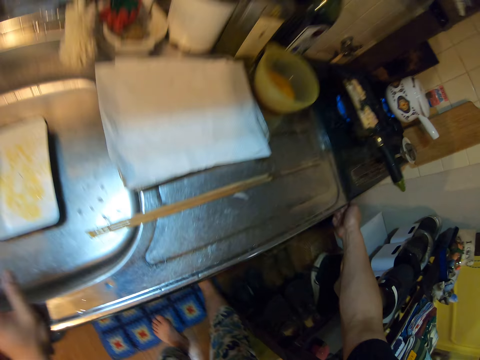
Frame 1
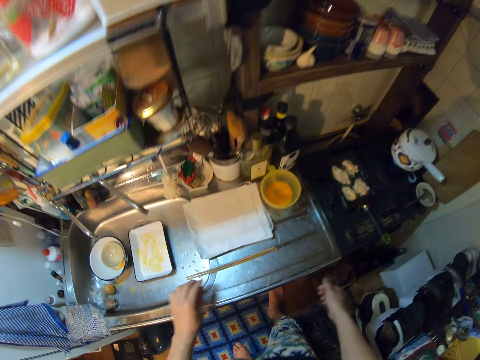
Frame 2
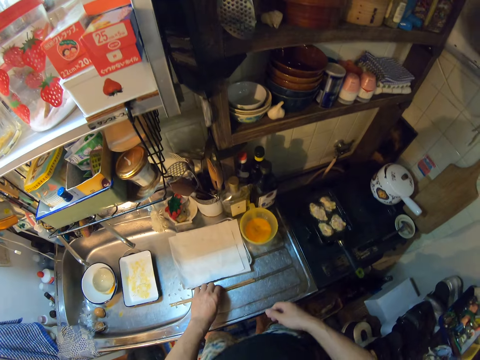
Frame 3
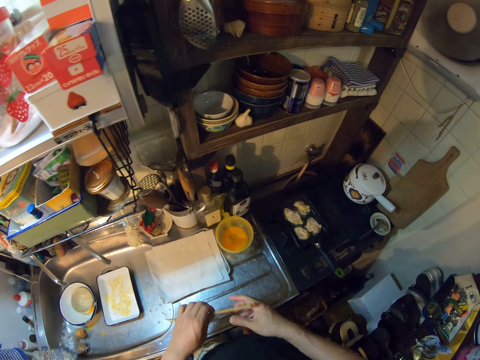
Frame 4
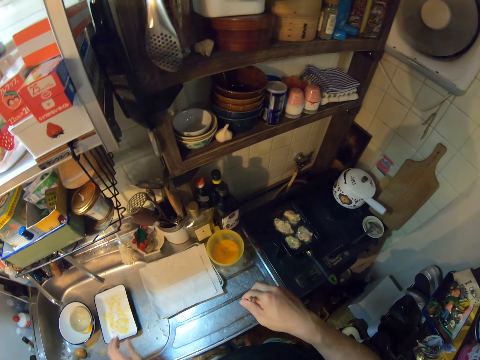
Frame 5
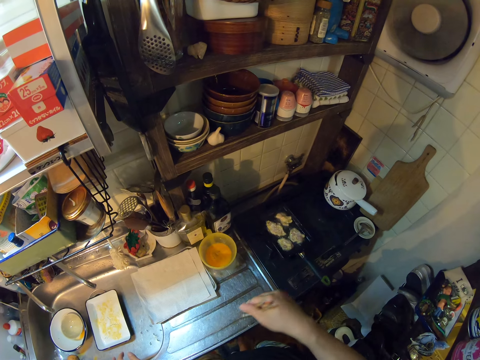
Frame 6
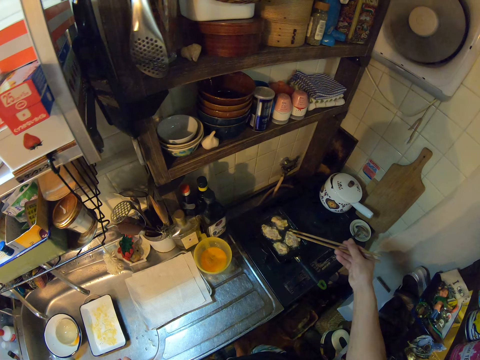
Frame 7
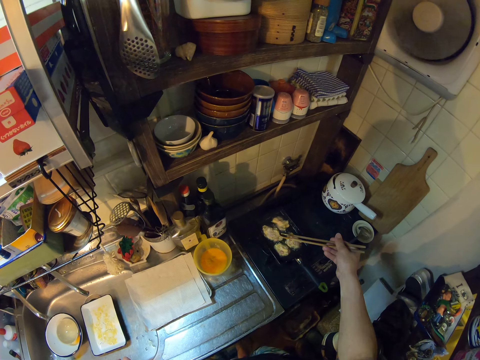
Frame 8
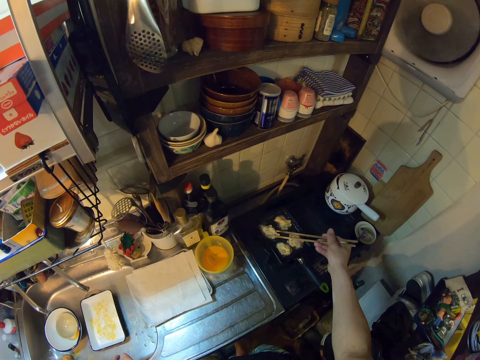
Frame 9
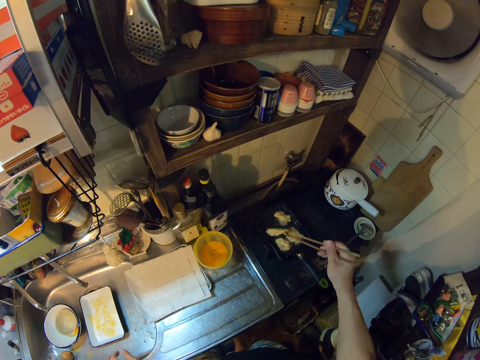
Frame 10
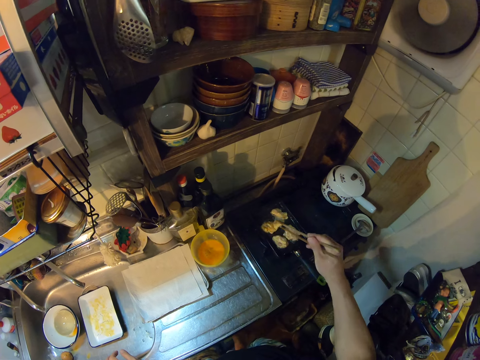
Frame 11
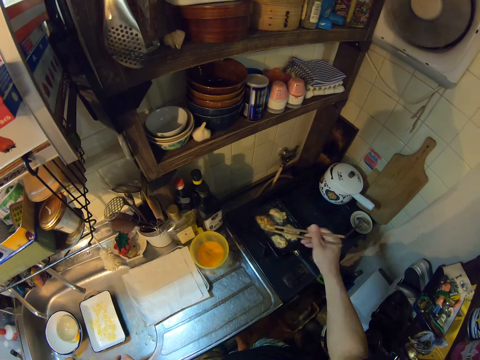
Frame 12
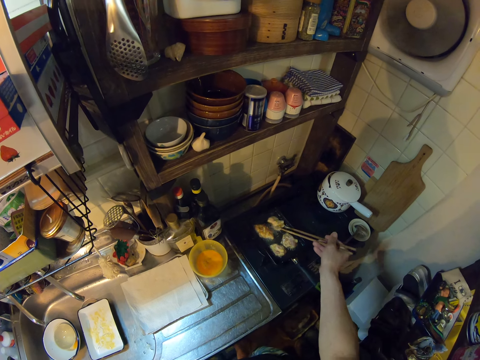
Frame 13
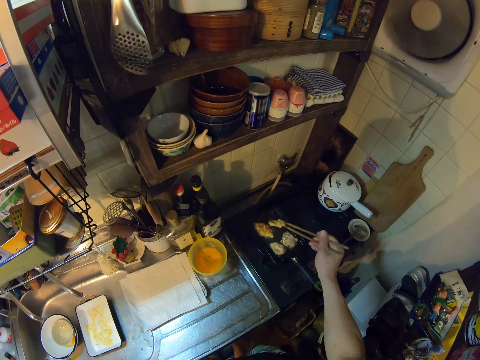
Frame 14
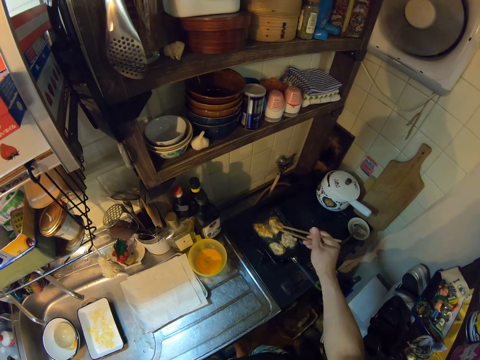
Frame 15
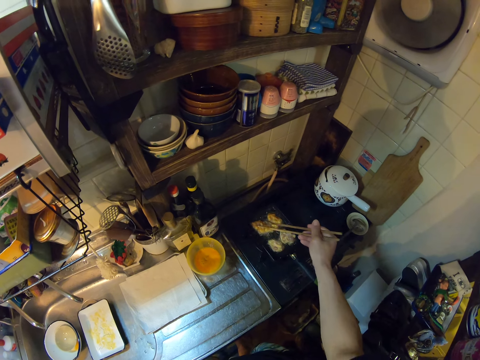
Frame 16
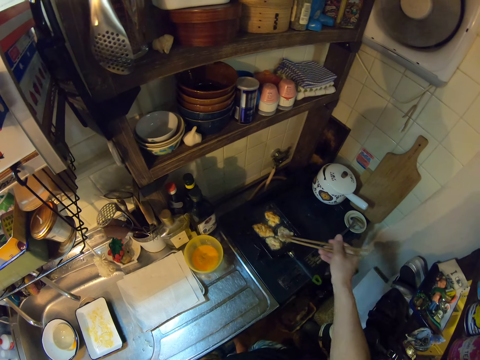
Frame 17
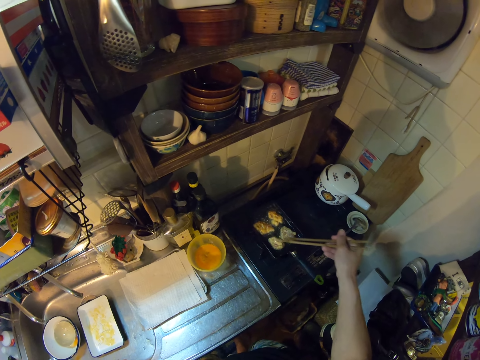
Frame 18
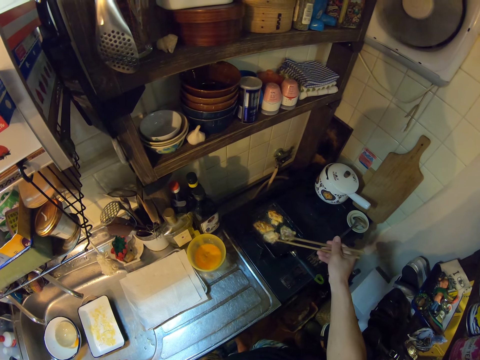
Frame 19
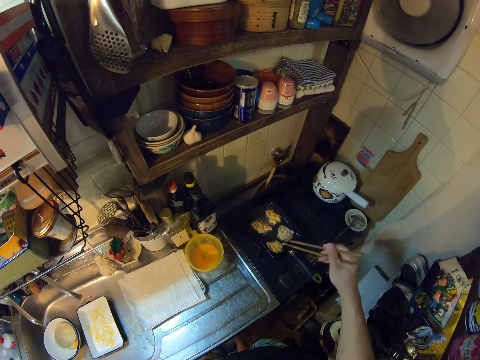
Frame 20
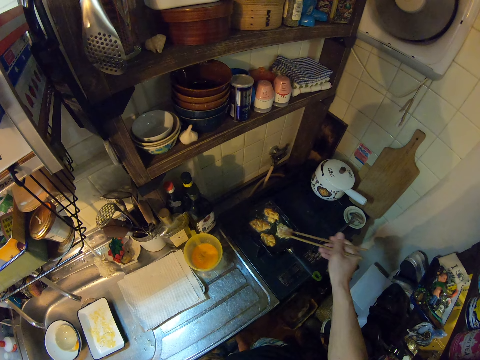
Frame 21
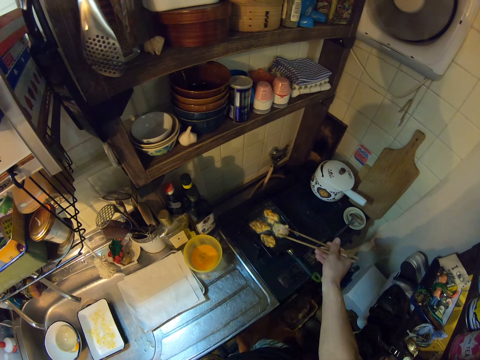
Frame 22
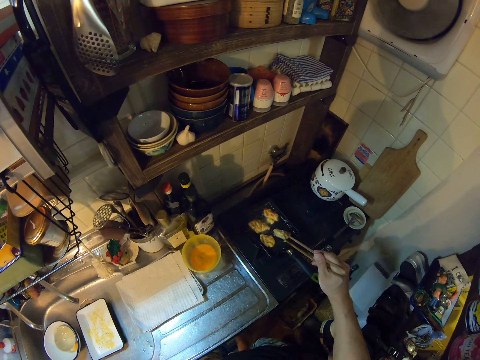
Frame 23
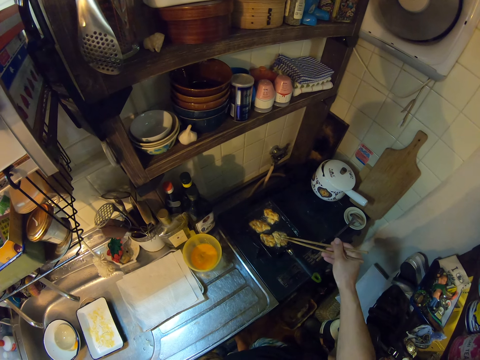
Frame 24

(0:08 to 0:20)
The camera wearer picks up the chopsticks with his left hand. He switches the chopsticks to his right hand. He turns some meats on a frypan with the chopsticks.

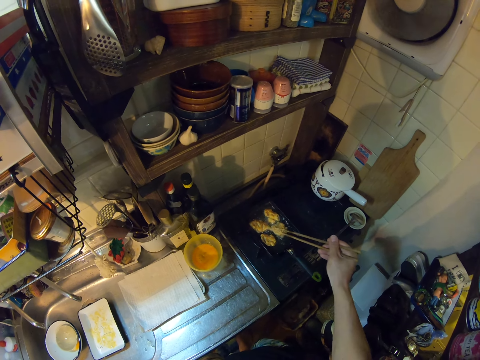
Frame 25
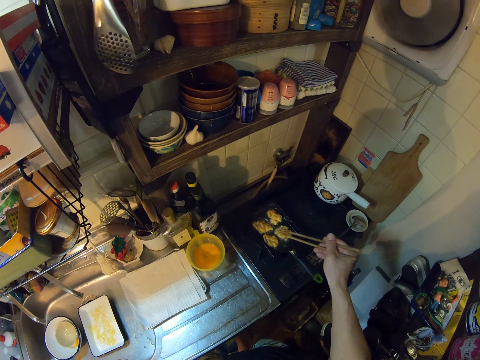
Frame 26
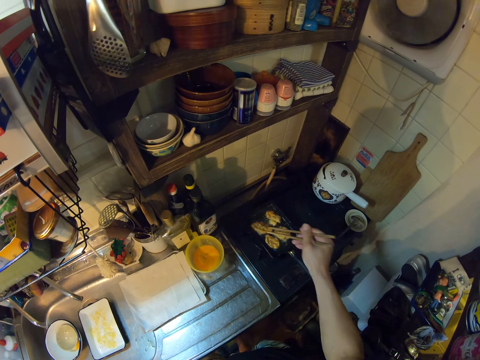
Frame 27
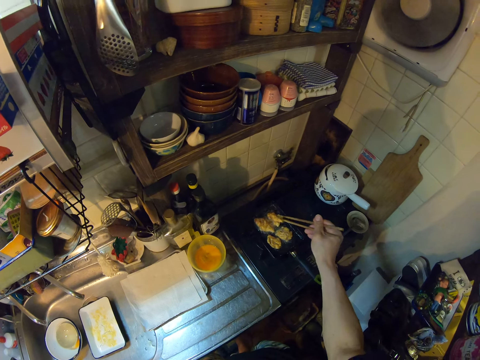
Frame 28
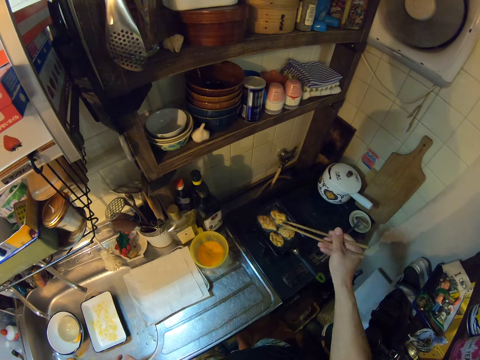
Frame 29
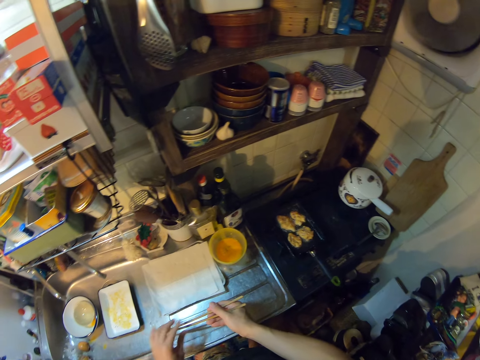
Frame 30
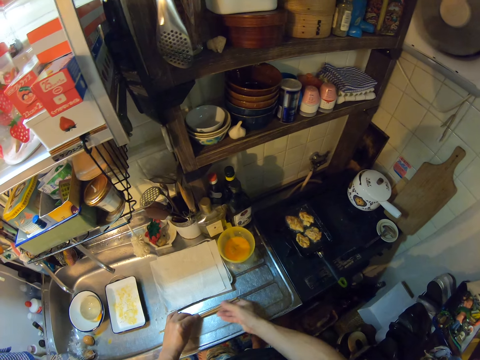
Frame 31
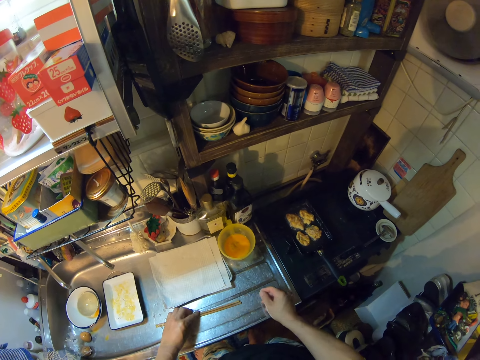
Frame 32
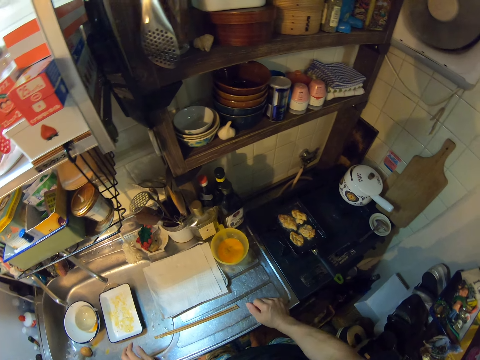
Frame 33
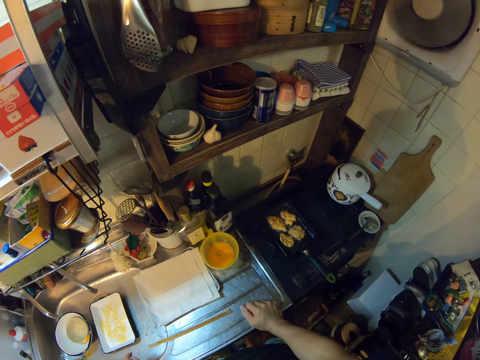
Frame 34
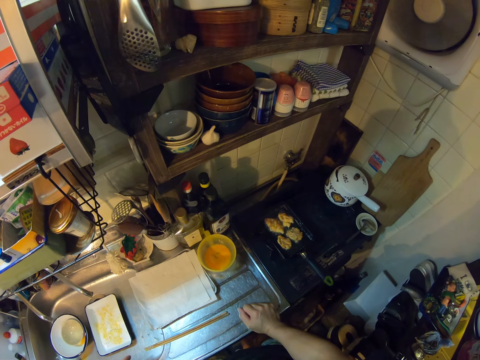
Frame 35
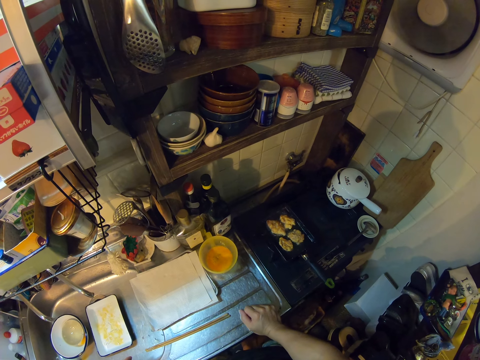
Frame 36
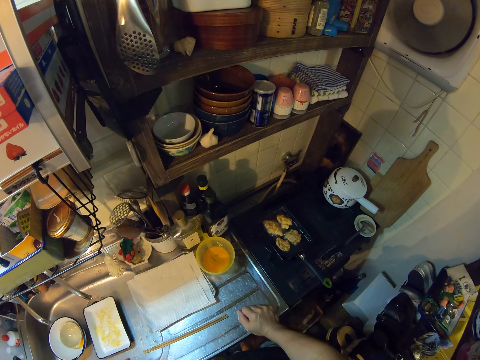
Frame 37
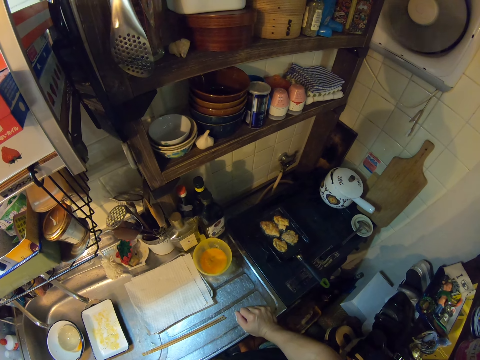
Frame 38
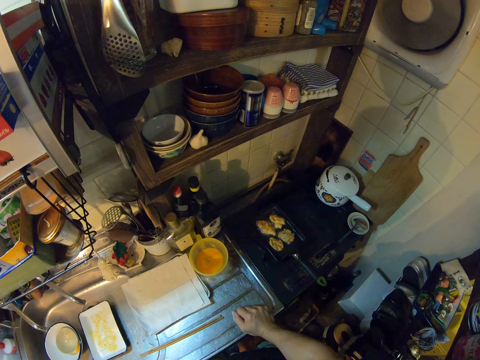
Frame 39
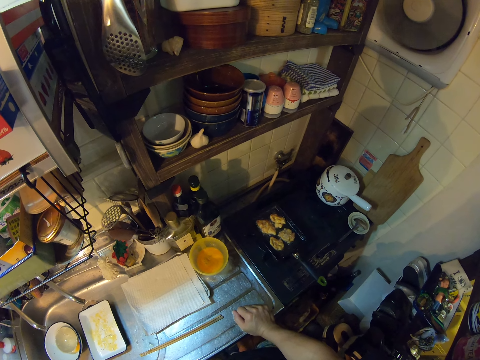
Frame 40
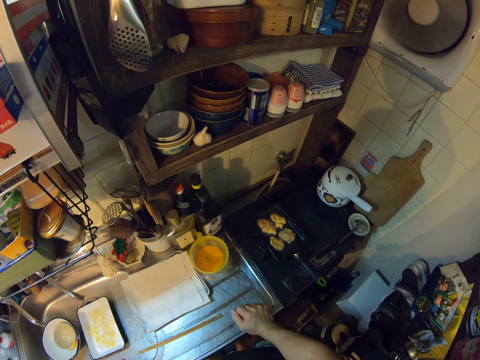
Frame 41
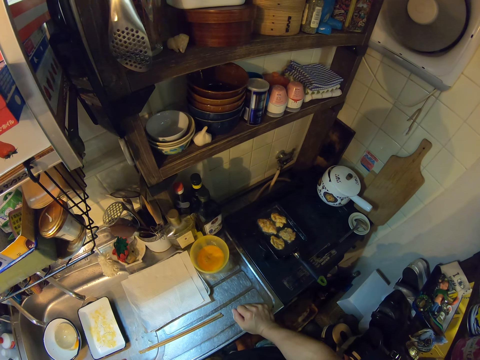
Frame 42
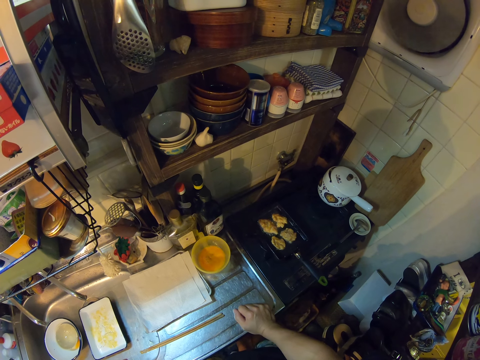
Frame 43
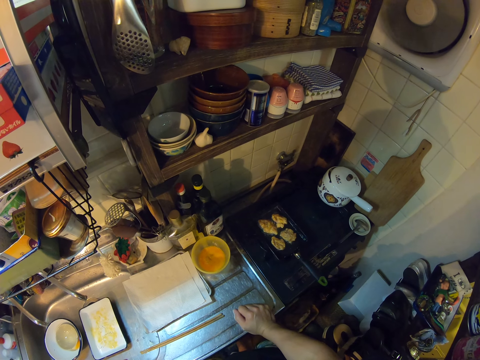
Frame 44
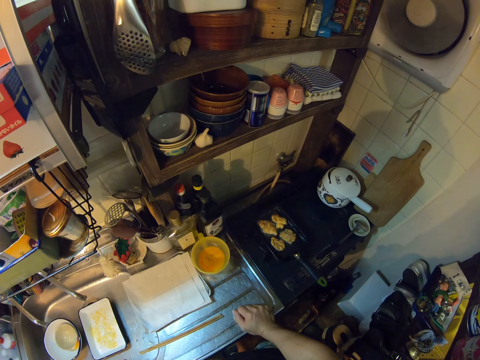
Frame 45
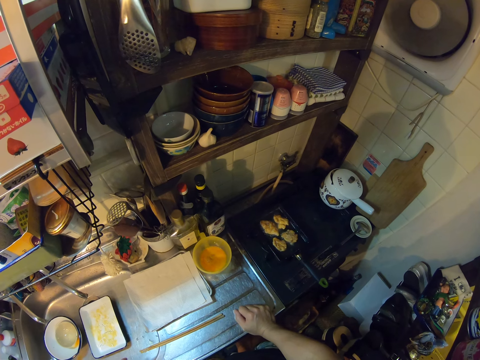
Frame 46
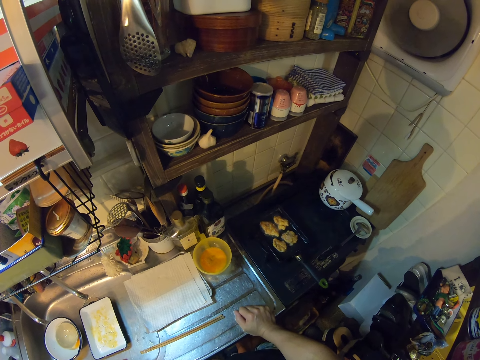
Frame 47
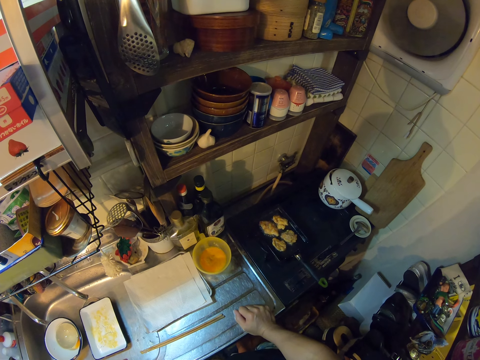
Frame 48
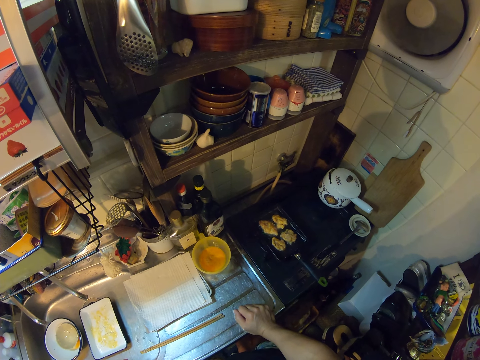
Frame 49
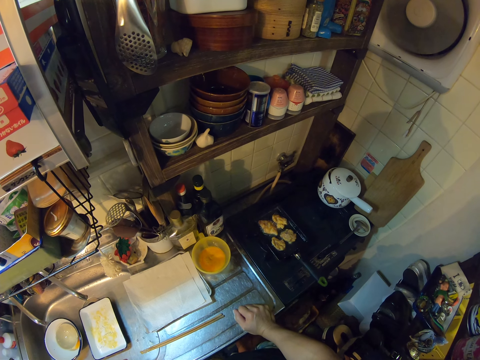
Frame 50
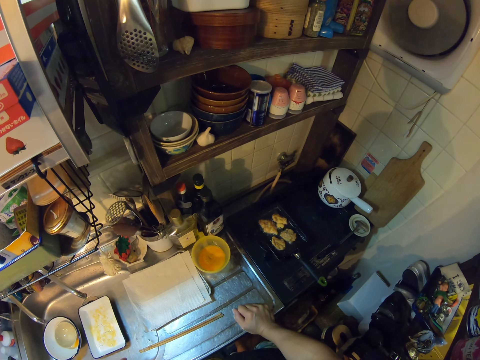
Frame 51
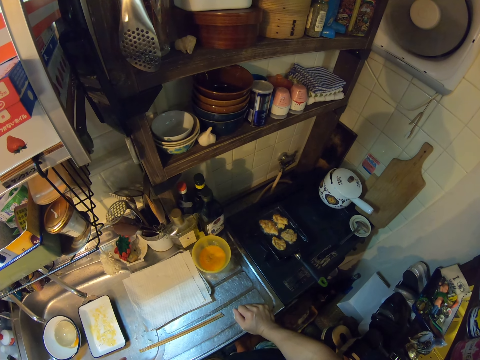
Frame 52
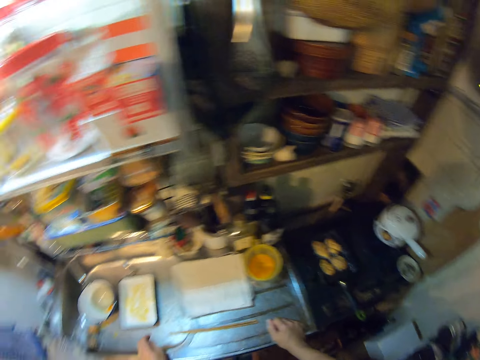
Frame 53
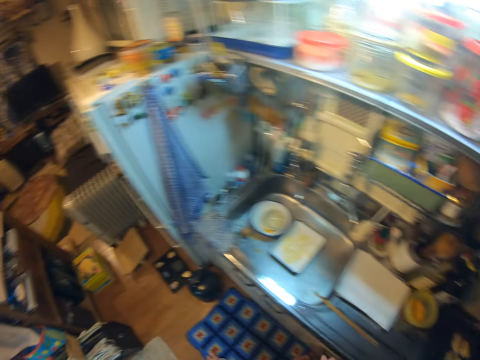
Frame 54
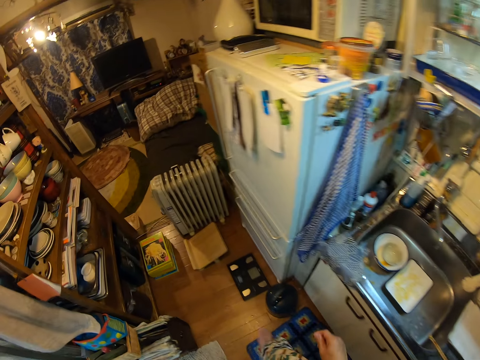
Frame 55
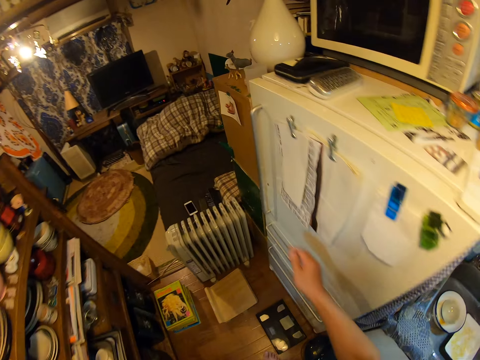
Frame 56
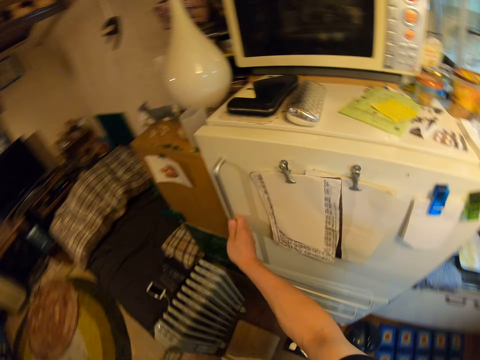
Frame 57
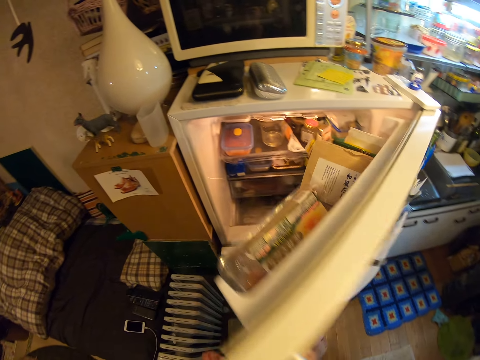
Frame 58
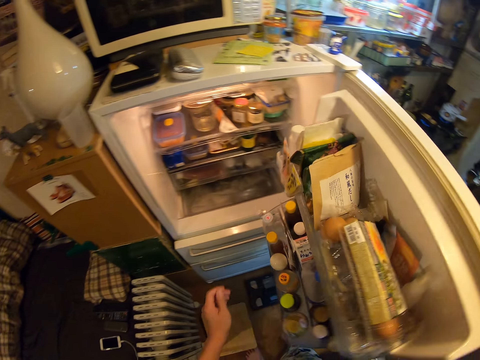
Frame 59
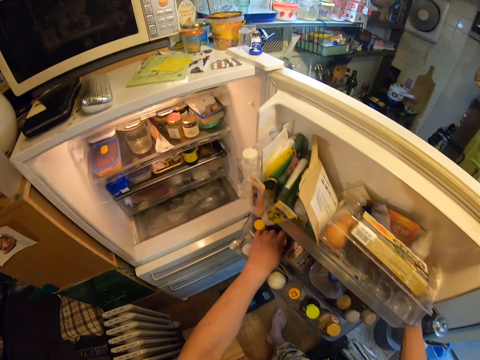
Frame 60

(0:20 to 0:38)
The camera wearer drops the chopsticks on the sink in the kitchen. They walk towards a fridge in the kitchen and open the fridge.
